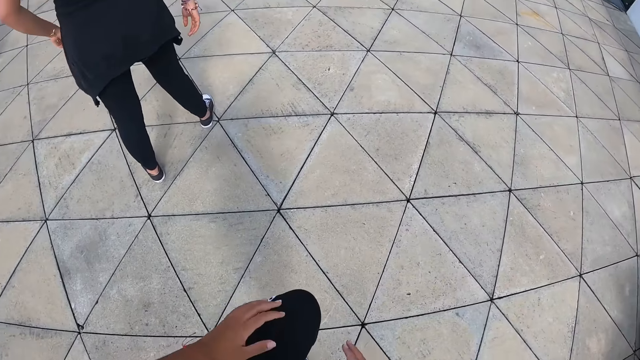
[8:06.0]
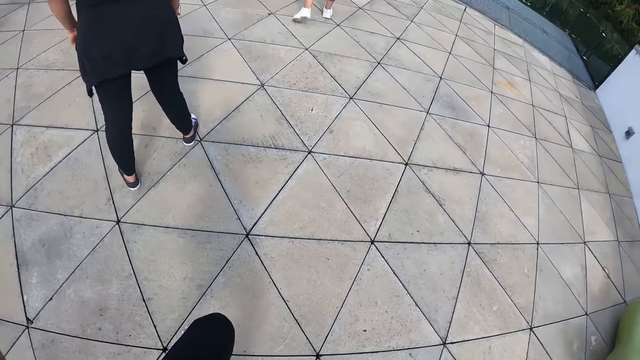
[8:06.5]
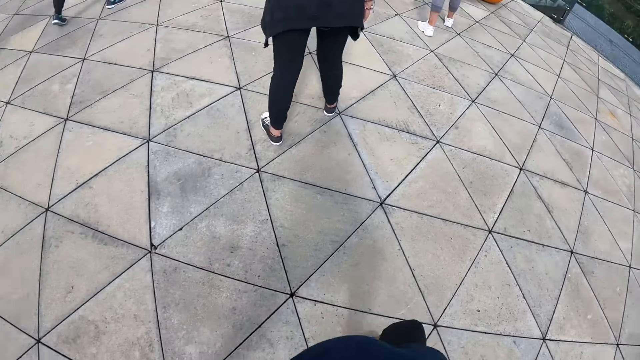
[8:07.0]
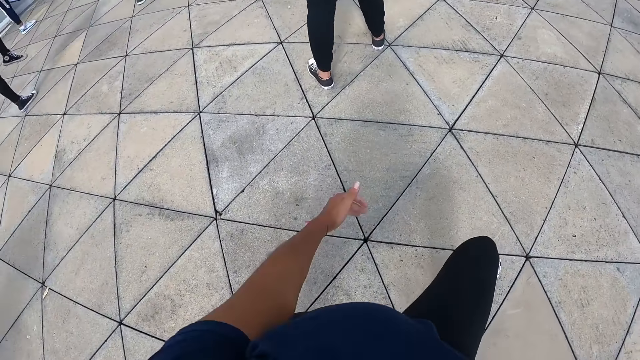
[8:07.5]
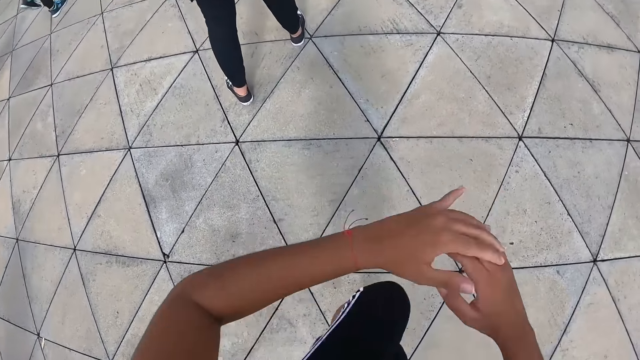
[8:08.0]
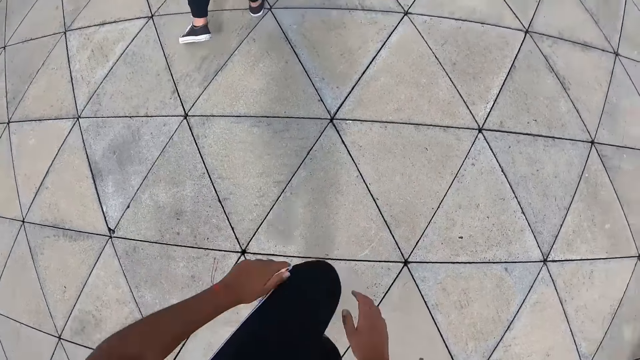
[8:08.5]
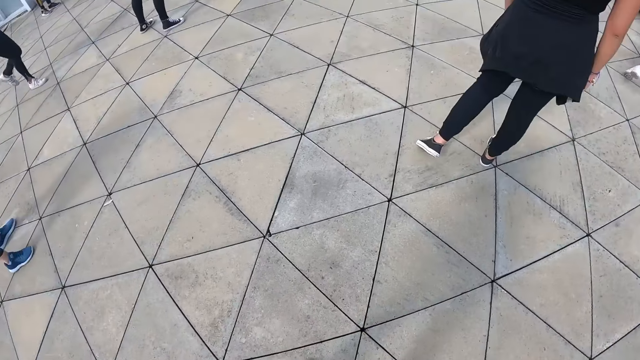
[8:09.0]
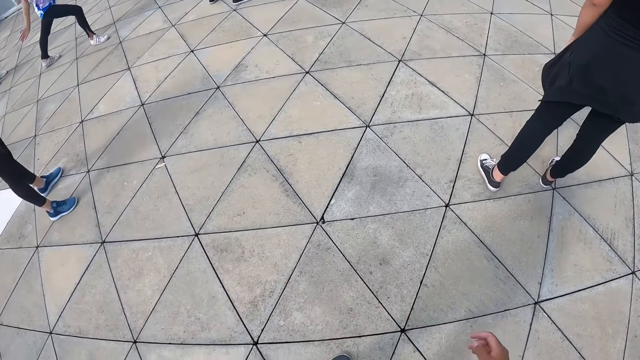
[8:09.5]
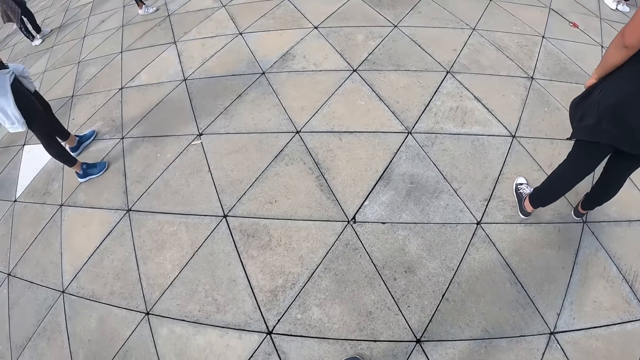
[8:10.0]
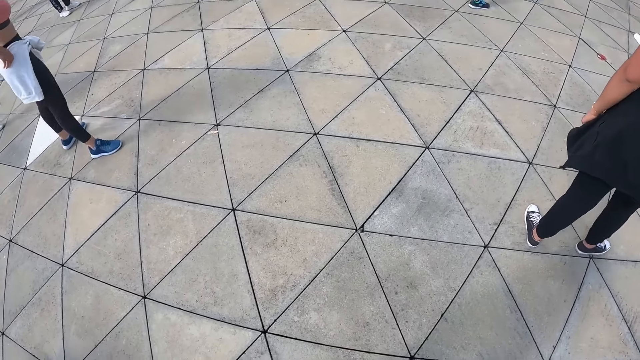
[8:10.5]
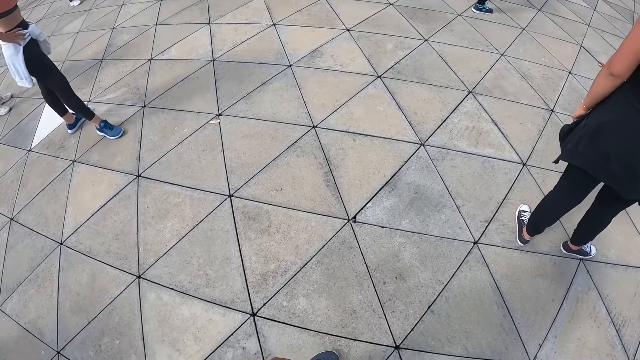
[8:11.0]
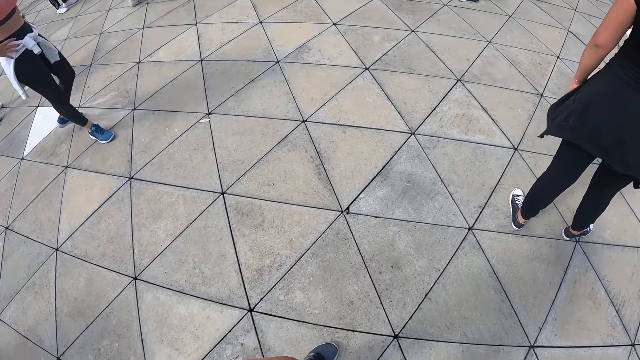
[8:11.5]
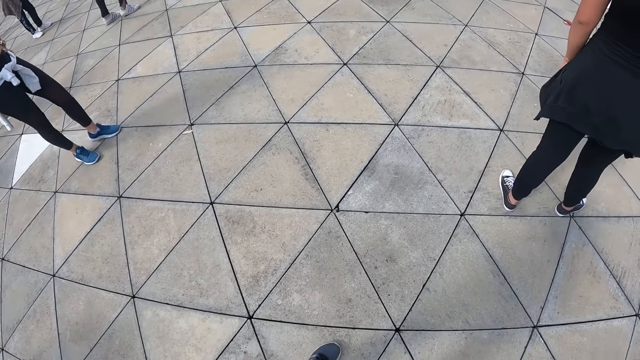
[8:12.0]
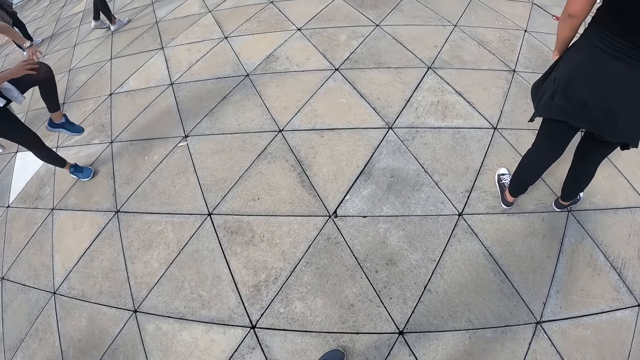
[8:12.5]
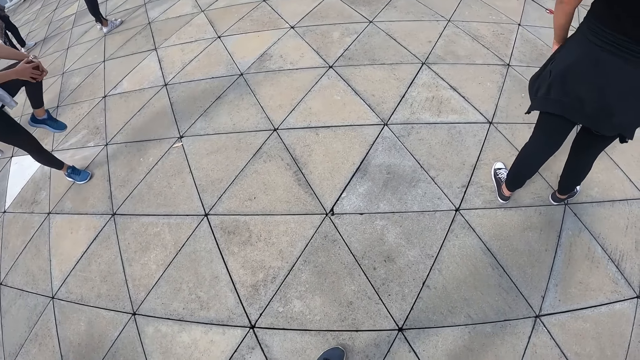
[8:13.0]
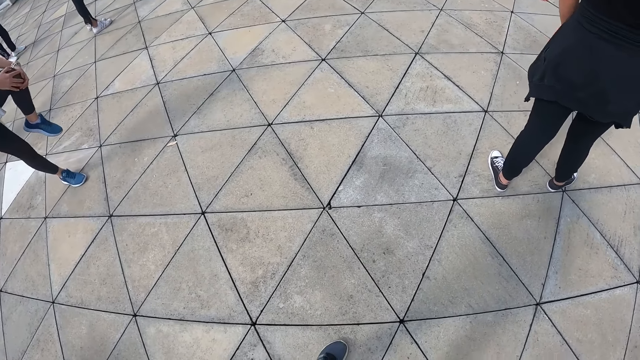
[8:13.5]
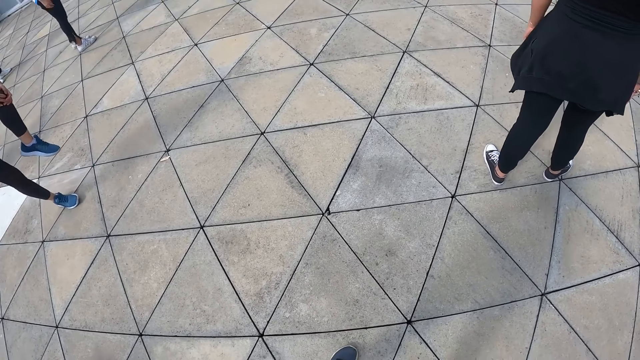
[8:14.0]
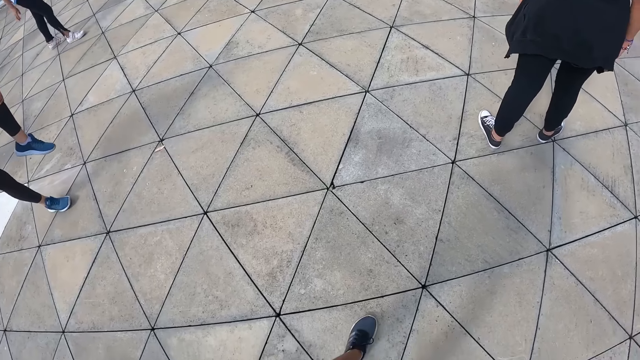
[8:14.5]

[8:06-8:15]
The camera wearer raises her left leg. She raises her hands. She raises her left leg. She pushes her left leg with her hands.

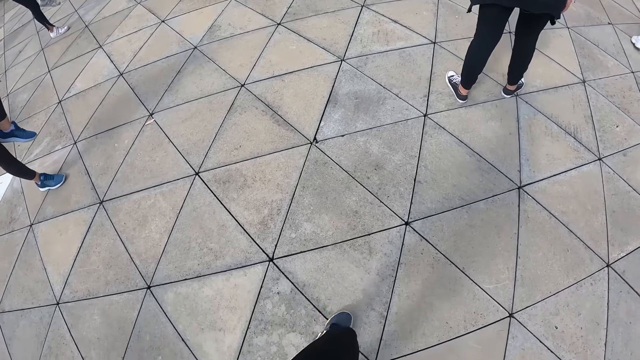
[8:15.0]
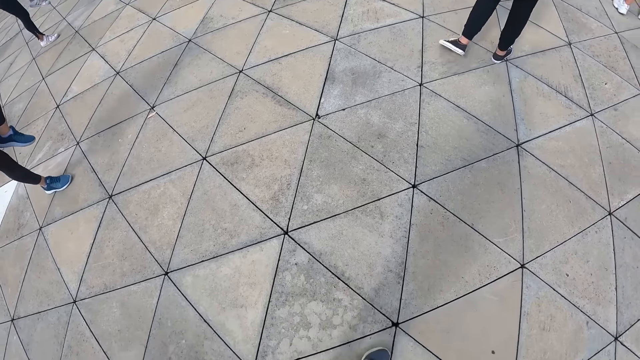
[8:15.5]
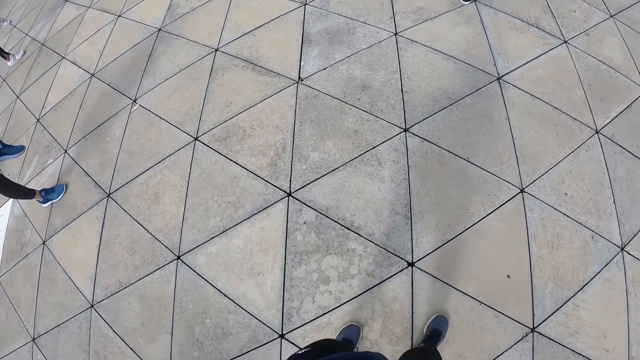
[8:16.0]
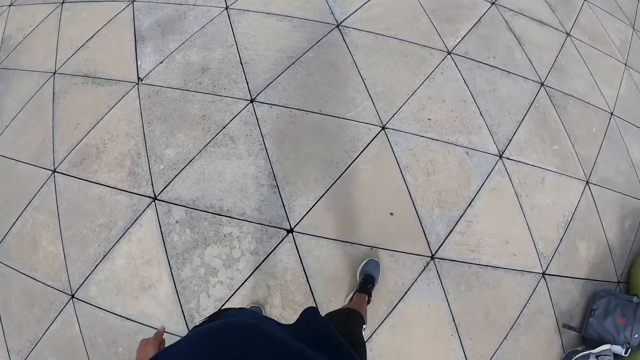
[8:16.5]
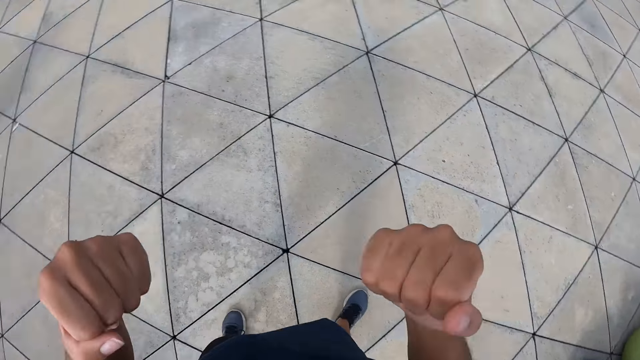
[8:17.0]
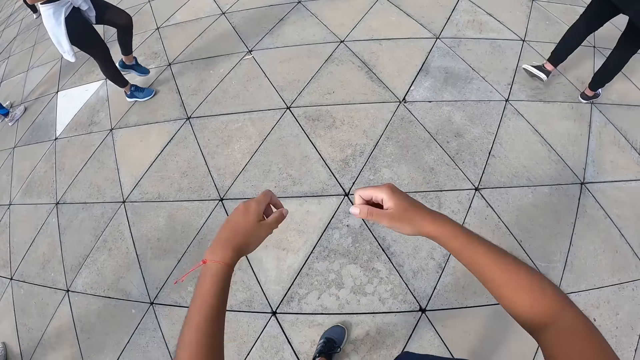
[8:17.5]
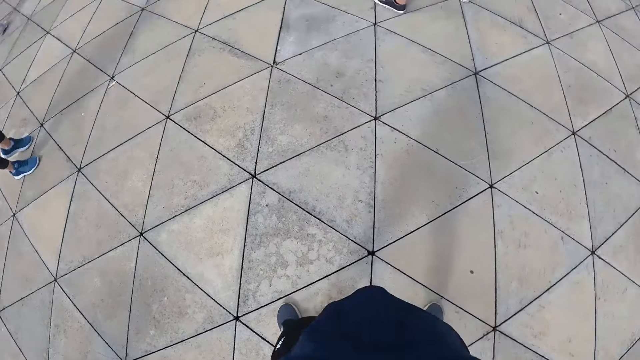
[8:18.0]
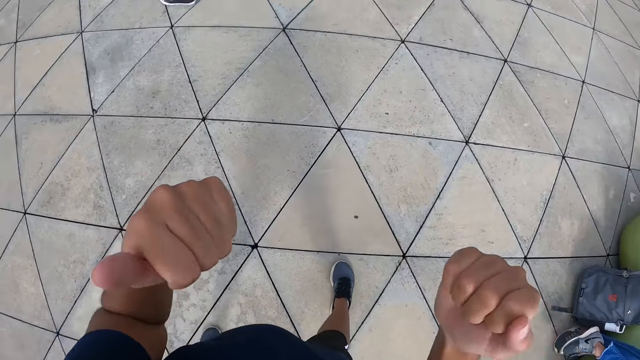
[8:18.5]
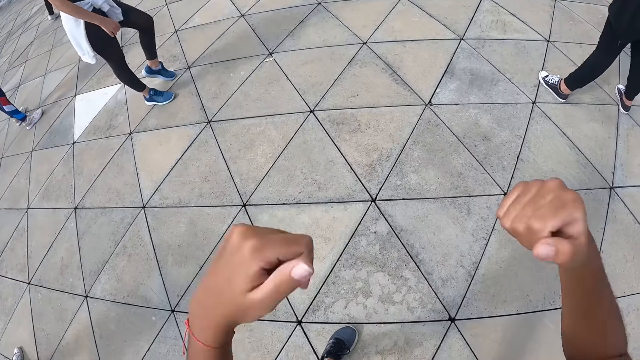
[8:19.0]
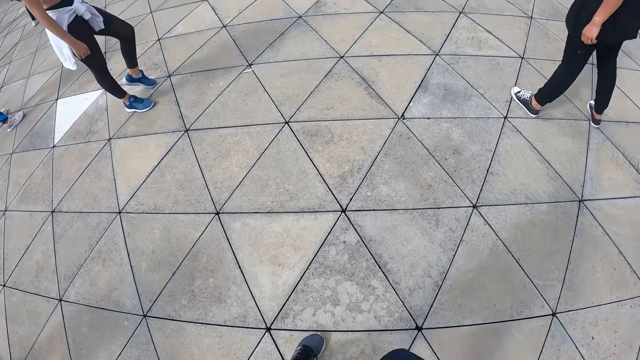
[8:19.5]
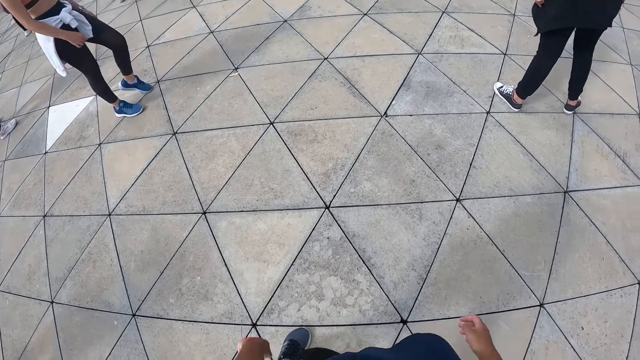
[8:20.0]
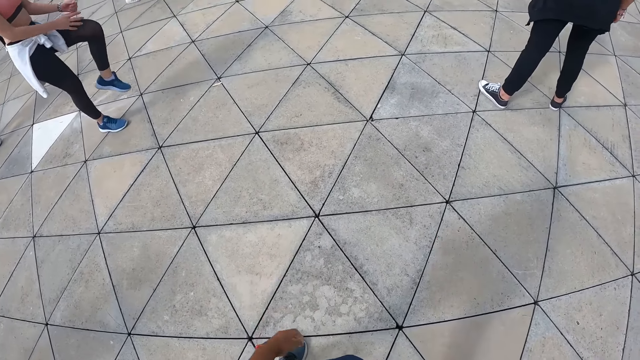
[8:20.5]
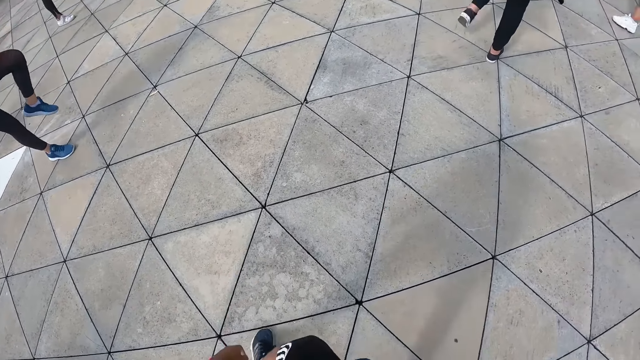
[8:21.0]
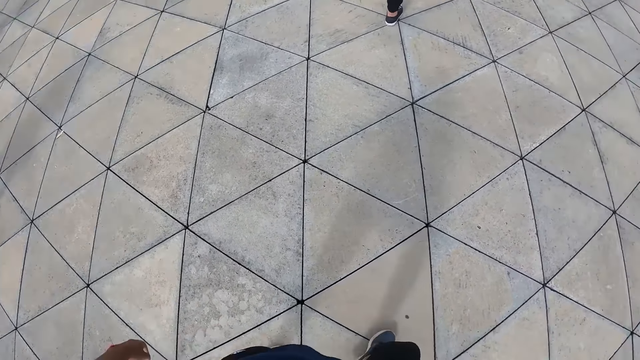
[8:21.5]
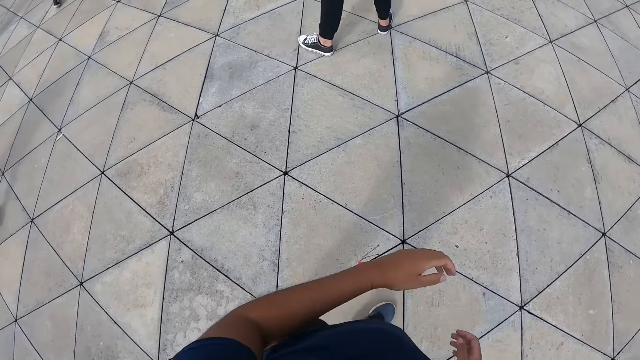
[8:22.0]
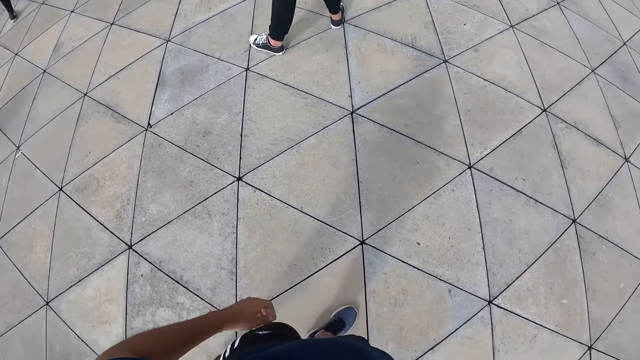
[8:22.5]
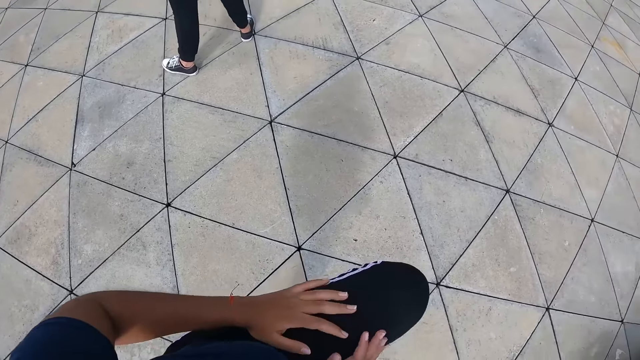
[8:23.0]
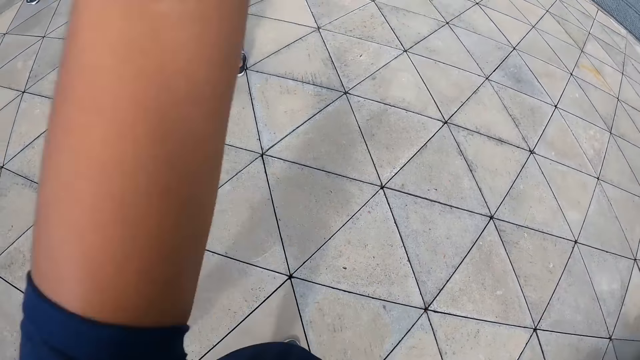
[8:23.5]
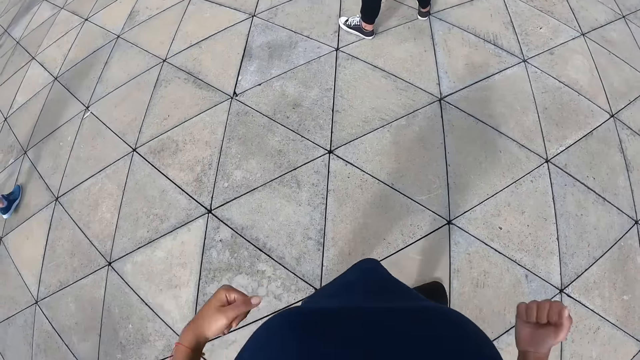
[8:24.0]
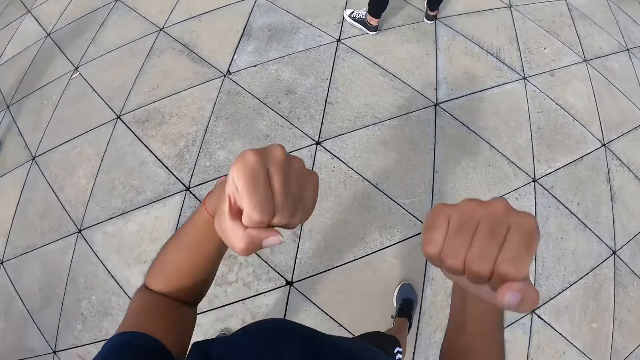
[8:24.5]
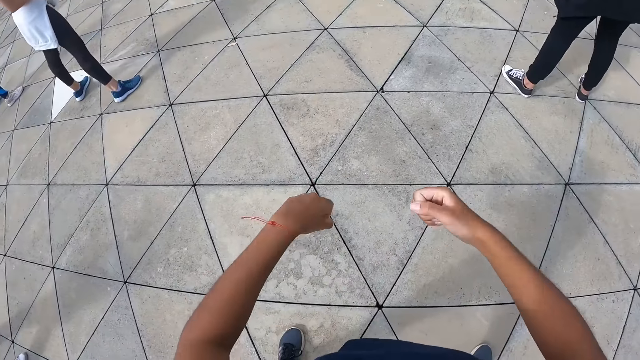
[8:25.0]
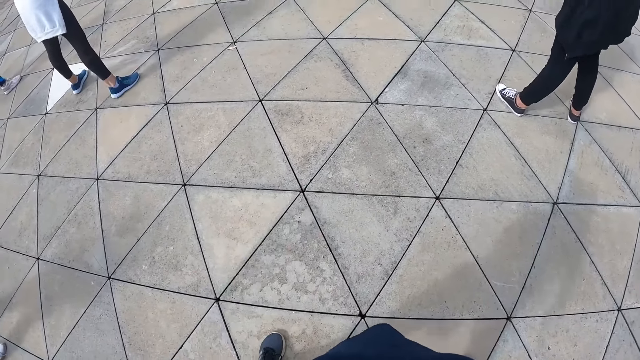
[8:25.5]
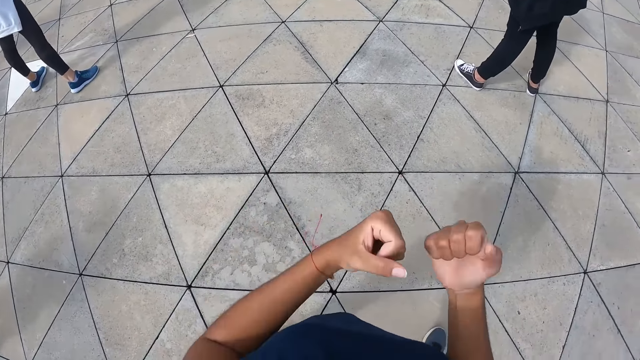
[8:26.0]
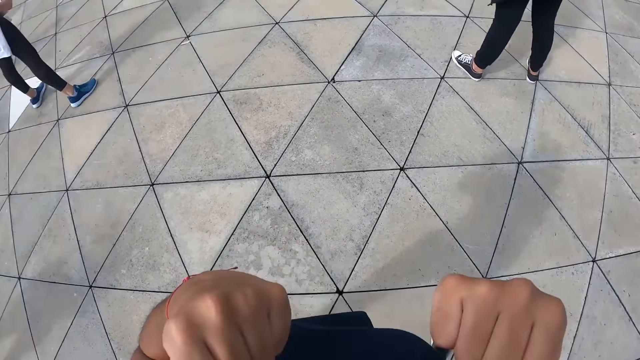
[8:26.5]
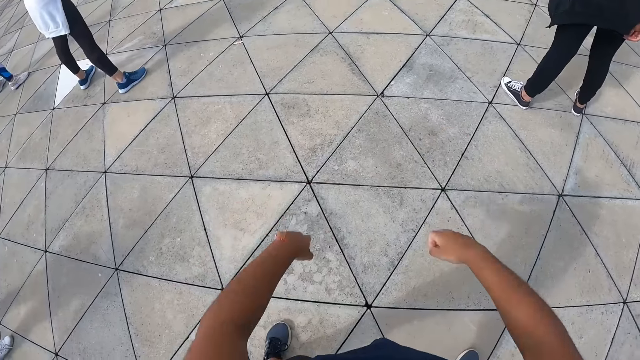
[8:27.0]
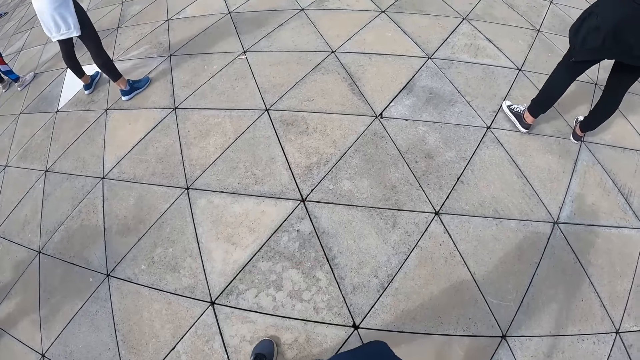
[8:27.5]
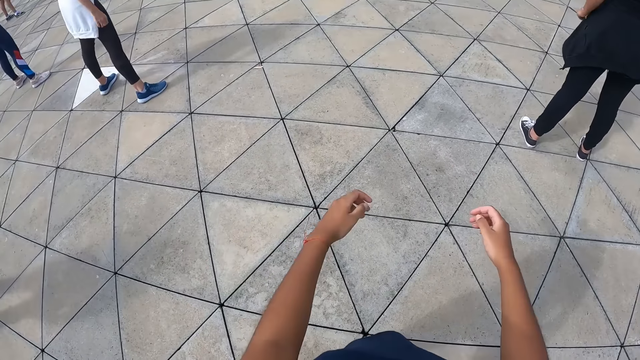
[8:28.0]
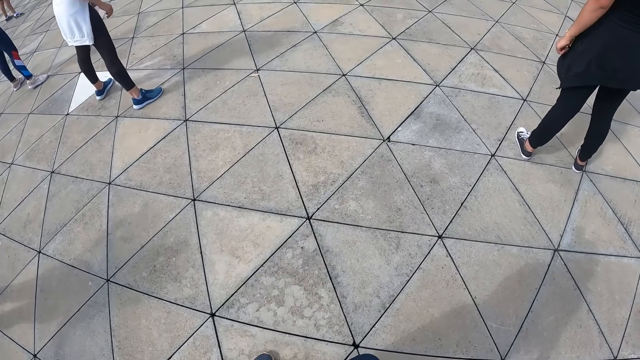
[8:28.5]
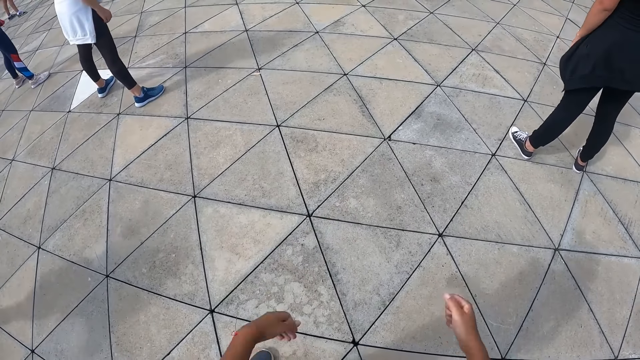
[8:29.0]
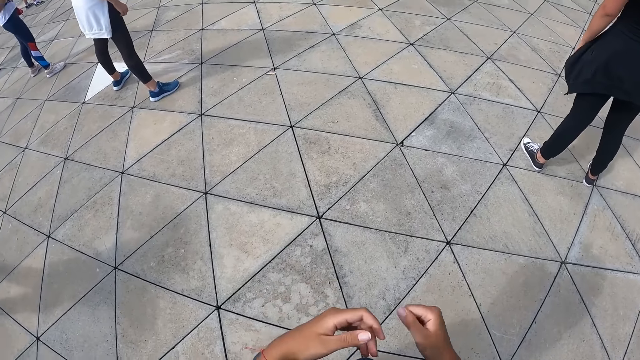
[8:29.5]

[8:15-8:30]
The camera wearer gesticulates with her hands. She stretches the hands. She raises her left leg. She pushes her left leg with her hands. She raises her hands. She stretches the leg. She stretches the hands. She lowers her hands. She gesticulates with her hands.
